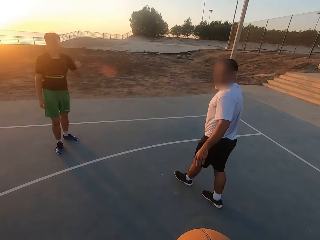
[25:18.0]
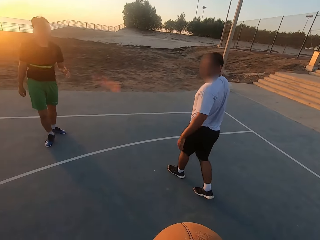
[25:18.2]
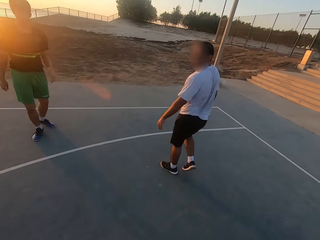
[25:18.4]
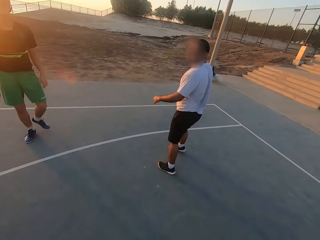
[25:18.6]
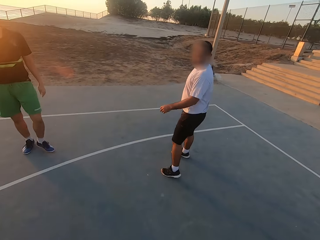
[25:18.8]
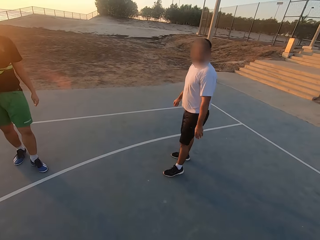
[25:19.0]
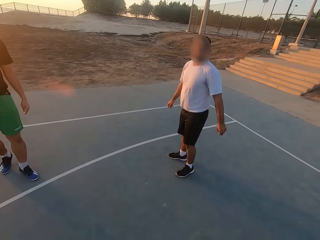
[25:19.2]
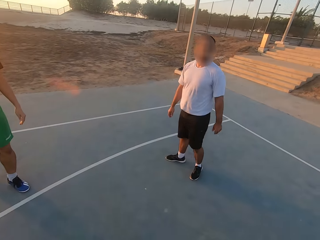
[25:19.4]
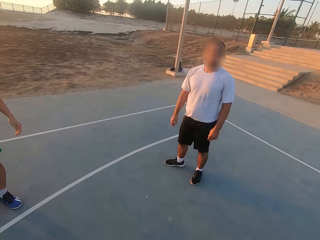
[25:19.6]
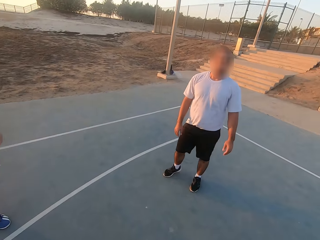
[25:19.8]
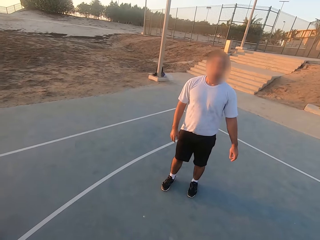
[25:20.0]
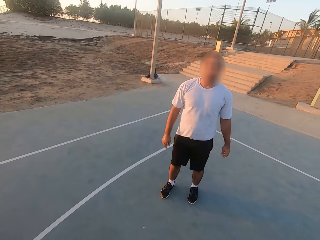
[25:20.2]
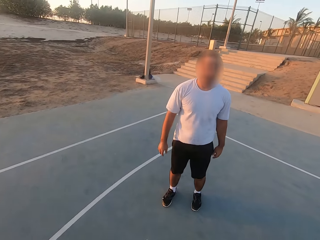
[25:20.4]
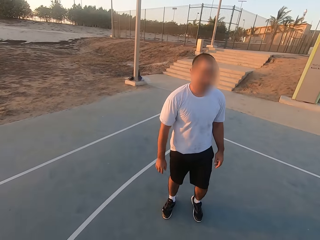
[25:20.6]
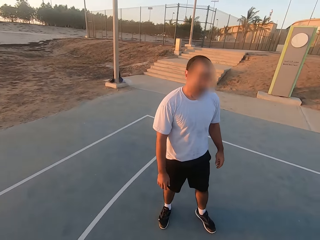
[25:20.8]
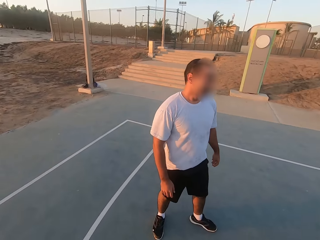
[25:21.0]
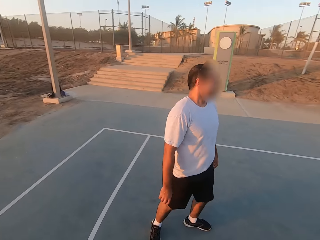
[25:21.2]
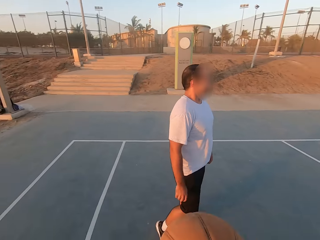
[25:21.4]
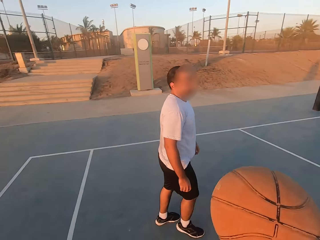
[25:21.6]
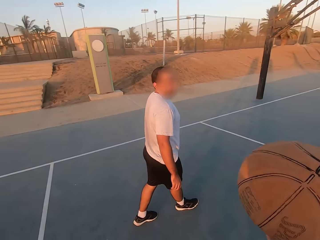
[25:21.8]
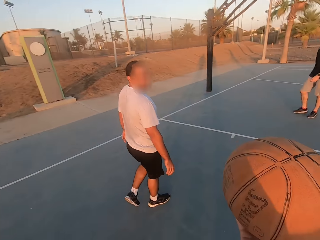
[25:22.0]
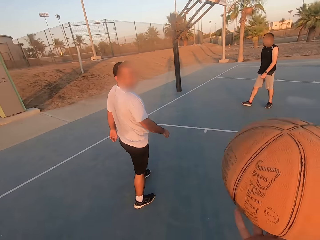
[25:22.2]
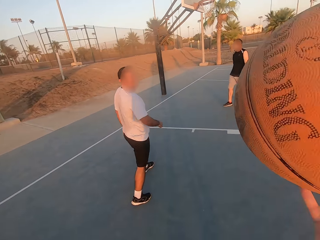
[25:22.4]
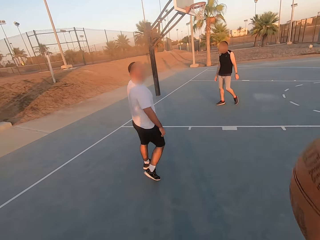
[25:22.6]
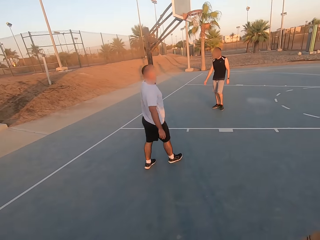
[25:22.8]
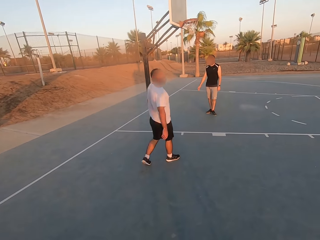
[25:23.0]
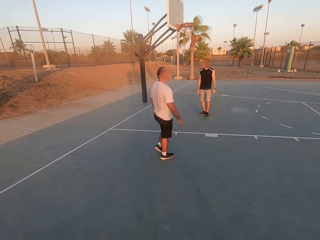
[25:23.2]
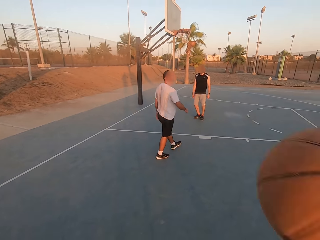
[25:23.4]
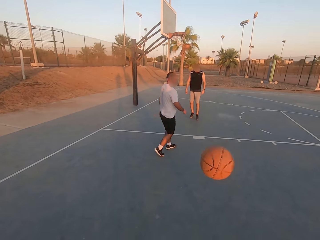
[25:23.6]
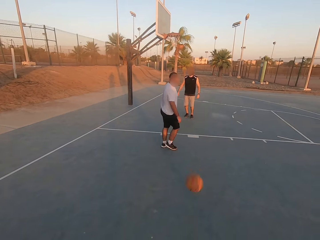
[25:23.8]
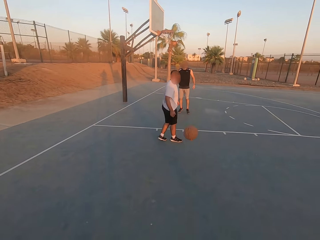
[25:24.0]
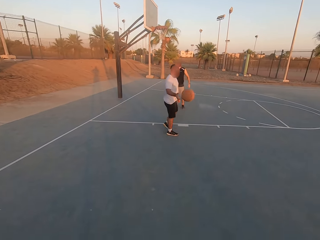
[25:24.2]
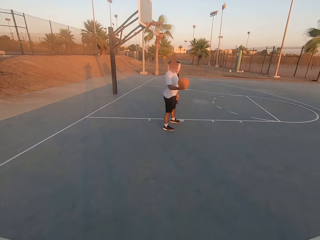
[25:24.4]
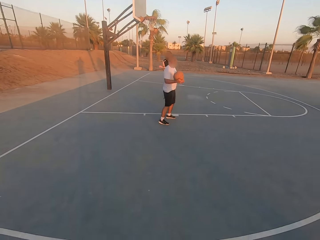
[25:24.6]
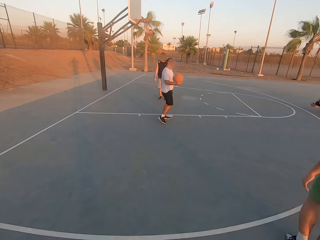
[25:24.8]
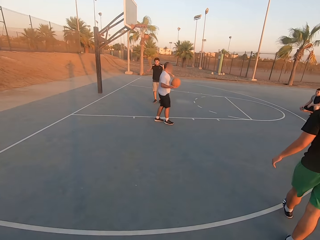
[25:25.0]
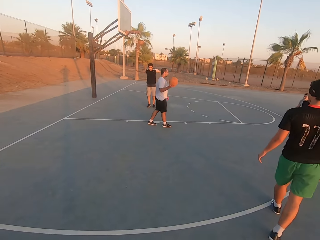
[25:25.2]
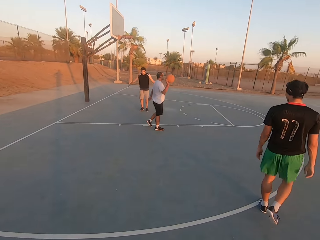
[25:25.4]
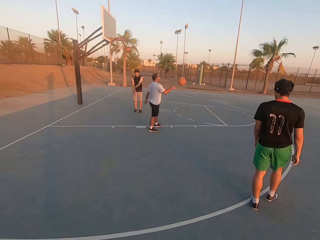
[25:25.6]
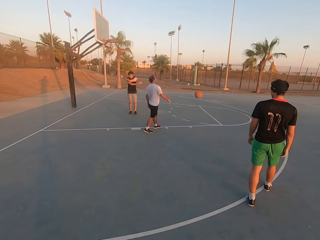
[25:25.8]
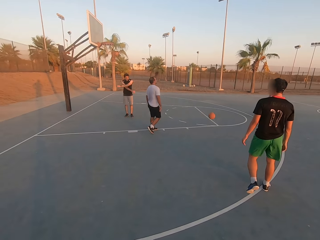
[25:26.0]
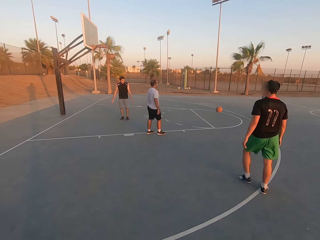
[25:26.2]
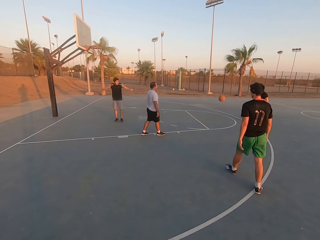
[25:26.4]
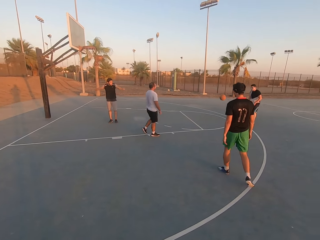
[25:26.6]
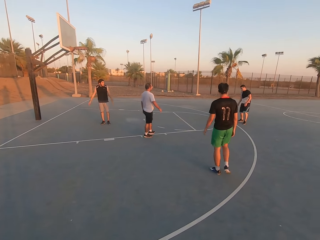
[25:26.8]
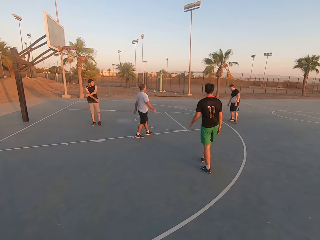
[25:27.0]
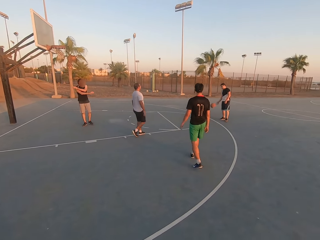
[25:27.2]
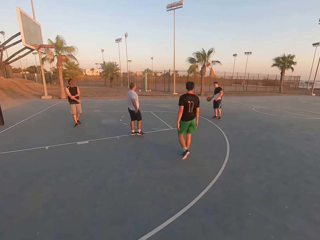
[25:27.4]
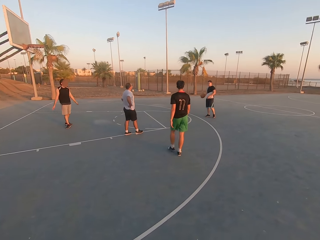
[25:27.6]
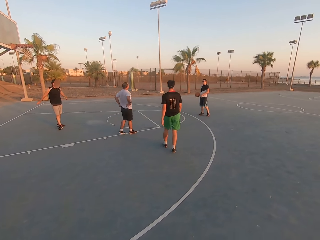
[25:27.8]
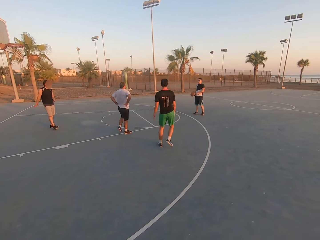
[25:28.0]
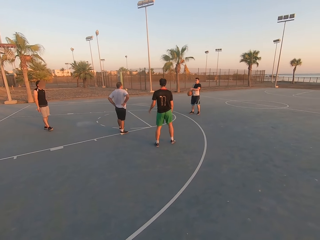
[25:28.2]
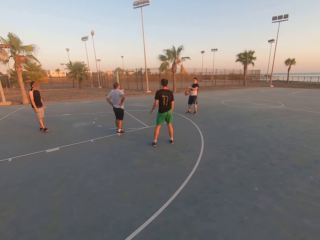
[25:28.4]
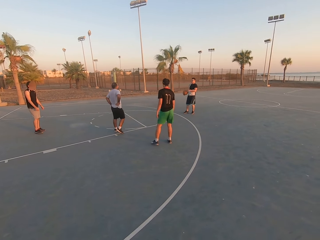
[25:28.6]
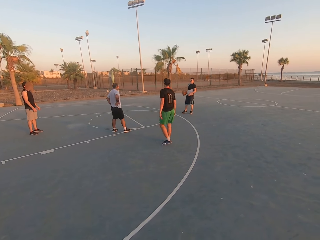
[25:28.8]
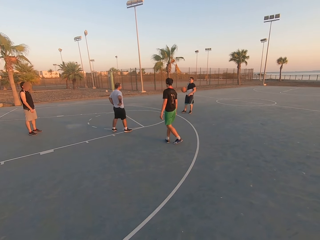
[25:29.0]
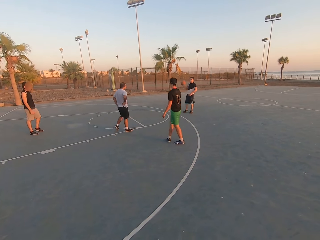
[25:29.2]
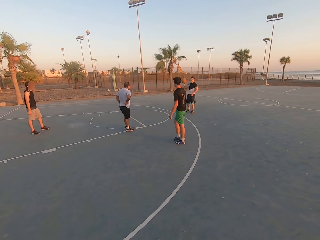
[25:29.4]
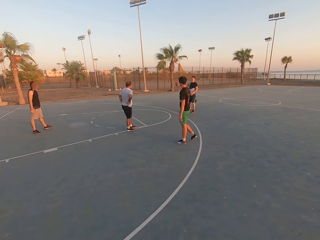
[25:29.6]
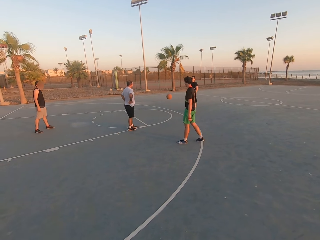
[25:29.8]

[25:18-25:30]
The camera wearer gets out of the court. They throw the ball to a man. The man picks up the ball. The camera wearer watches a basketball game. The man throws the ball to another man. The other man picks up the ball and holds the ball.

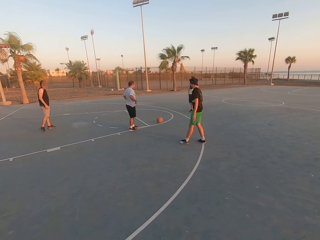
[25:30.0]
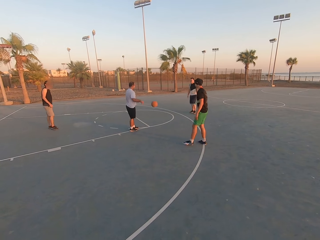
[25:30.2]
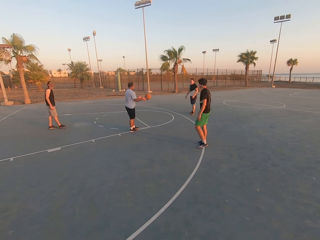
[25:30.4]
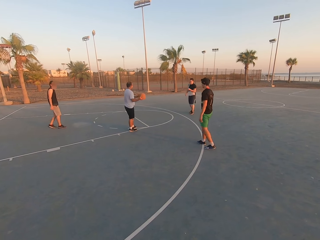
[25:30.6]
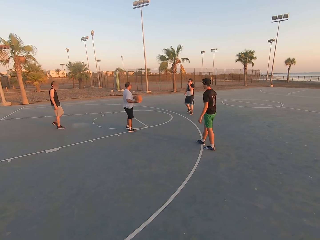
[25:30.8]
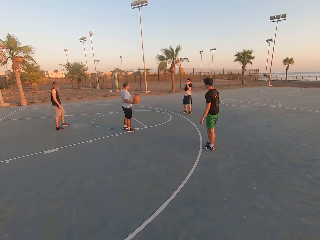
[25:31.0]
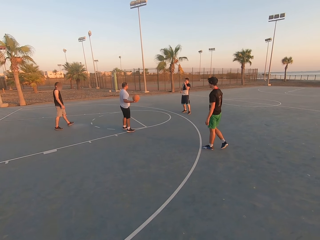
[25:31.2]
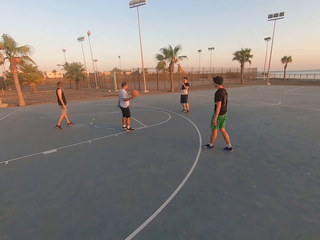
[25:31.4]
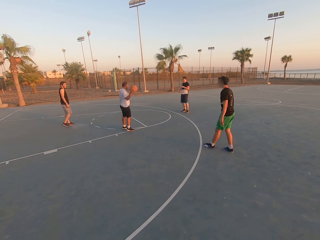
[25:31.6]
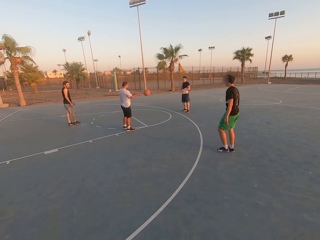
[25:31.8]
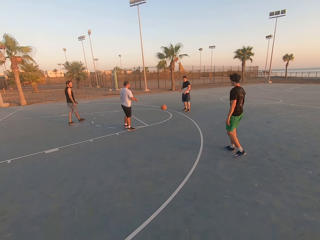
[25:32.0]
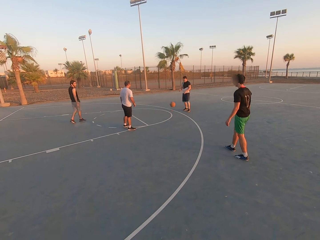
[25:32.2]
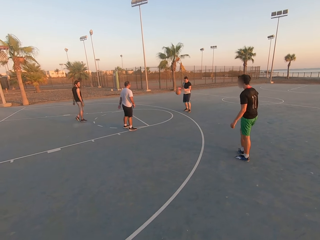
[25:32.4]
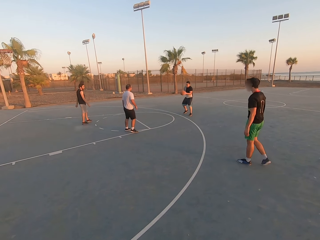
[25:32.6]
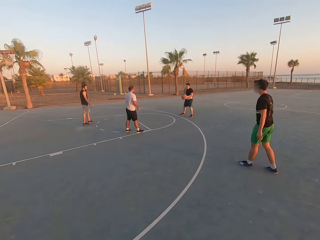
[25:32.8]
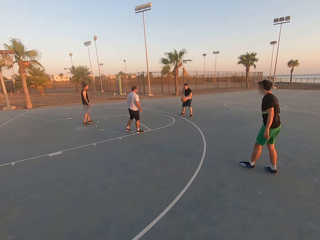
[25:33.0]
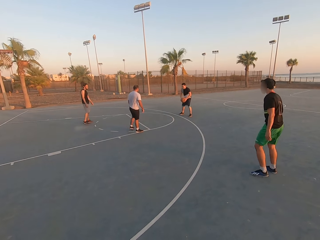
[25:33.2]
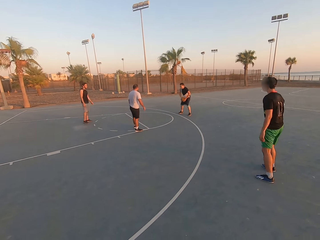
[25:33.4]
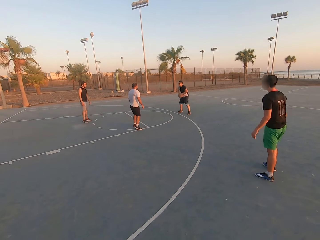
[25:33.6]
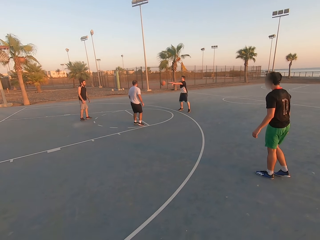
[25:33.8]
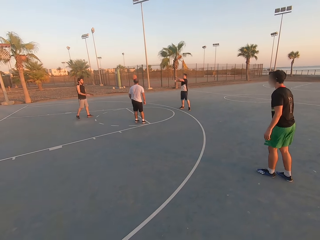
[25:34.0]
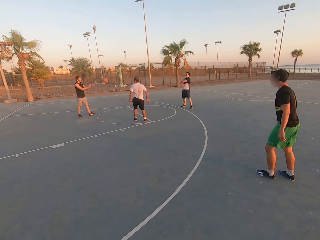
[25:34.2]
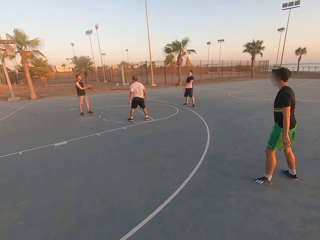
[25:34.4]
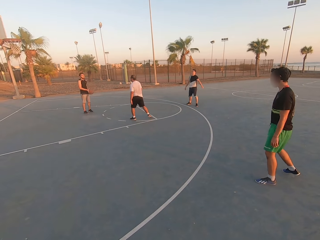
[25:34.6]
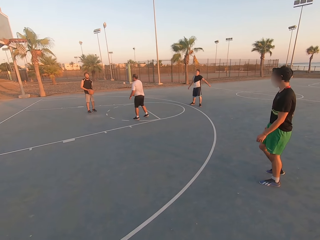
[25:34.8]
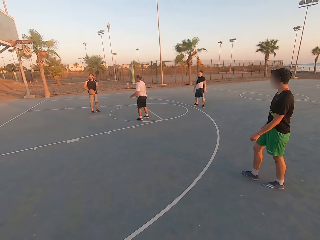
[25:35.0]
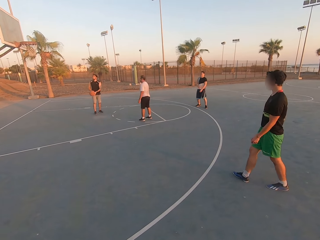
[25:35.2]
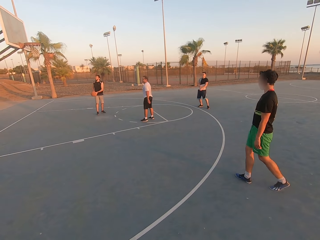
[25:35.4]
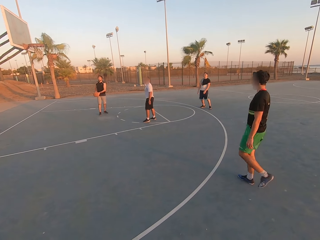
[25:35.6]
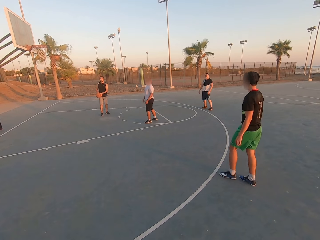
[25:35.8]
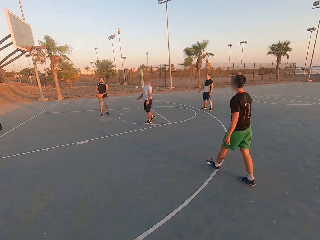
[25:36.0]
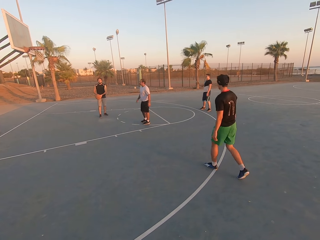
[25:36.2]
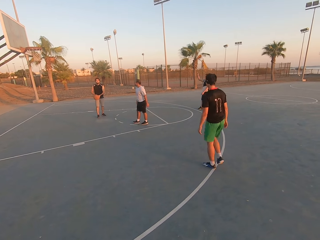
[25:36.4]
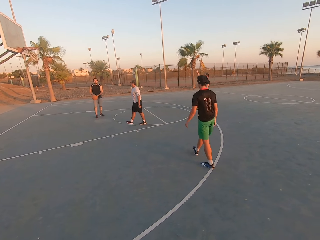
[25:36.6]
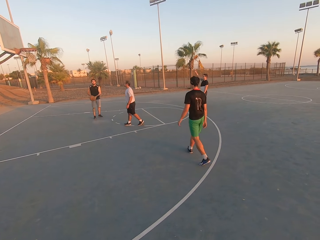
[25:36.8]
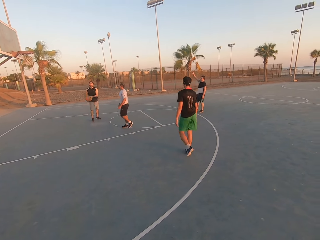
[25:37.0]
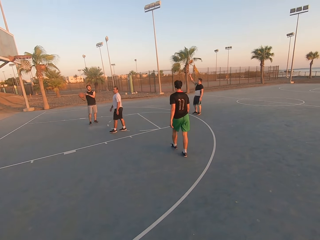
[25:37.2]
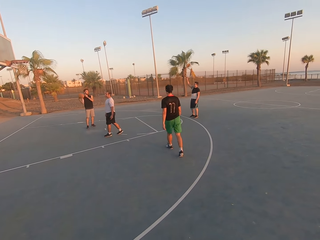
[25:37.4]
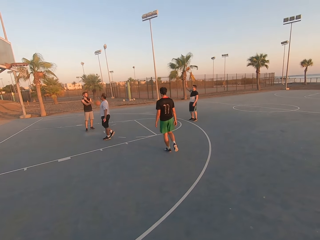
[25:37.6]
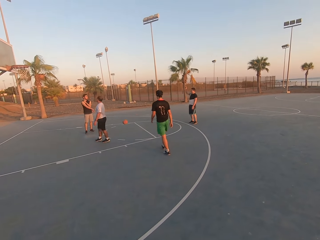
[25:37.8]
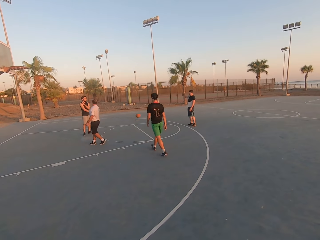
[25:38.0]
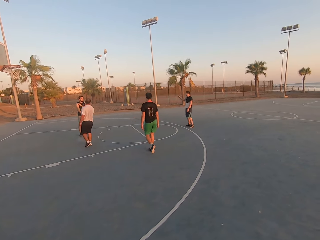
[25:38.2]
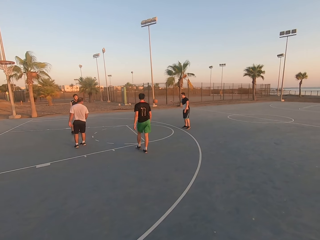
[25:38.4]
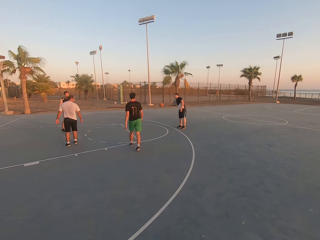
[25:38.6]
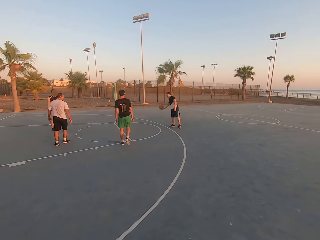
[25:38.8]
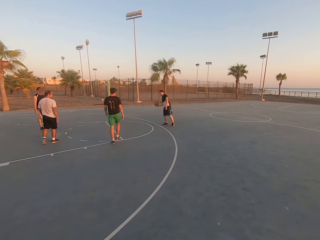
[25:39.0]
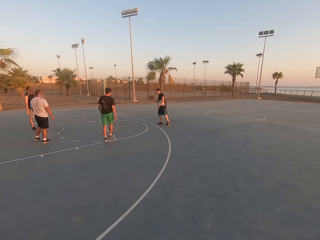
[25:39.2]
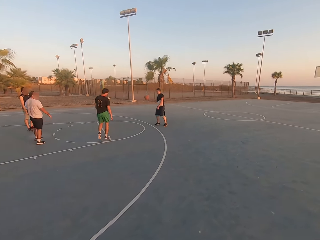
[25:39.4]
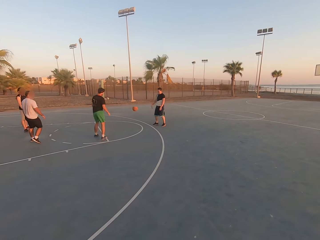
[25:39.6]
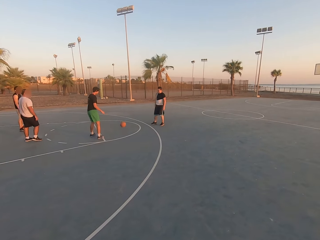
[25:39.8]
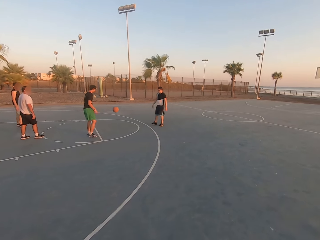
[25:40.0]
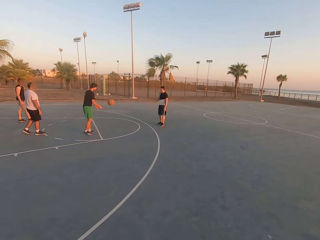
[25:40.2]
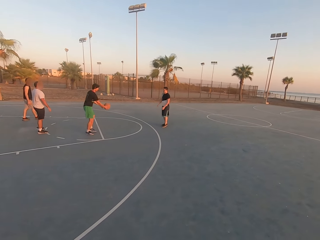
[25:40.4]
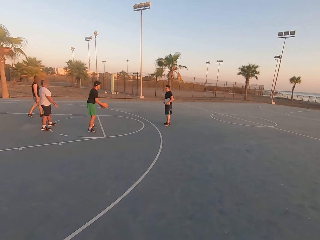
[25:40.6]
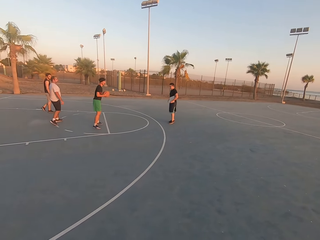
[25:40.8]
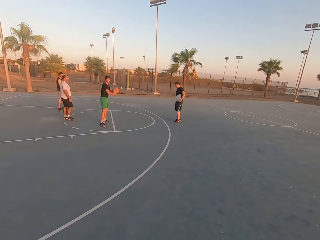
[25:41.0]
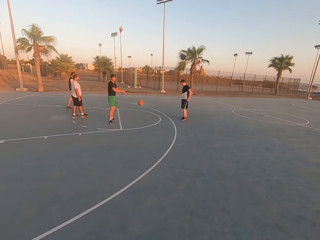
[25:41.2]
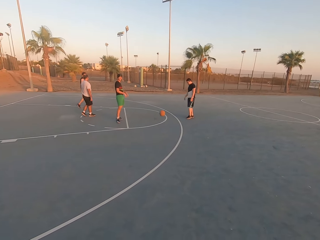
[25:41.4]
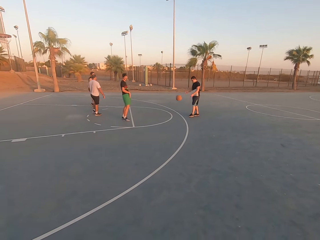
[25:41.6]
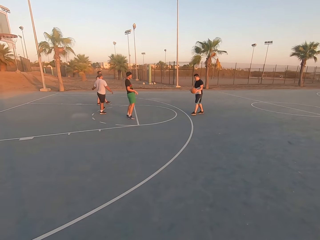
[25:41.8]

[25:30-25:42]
A man throws the ball to another man. The other man picks up the ball and throws the ball to the first man. The first man picks up the ball and throws the ball to a third man. The third man picks up the ball and throws the ball to the first man. The first man picks up the ball and throws the ball to a fourth man. The fourth man picks up the ball and throws the ball to the first man.
